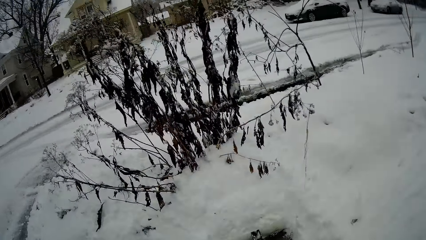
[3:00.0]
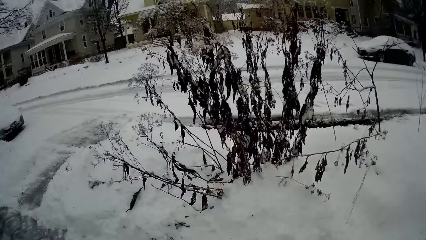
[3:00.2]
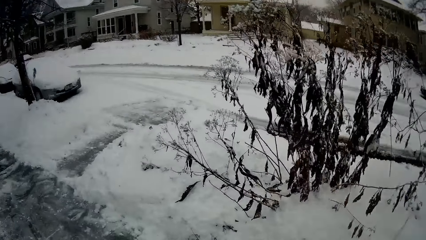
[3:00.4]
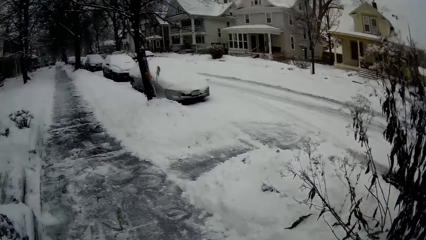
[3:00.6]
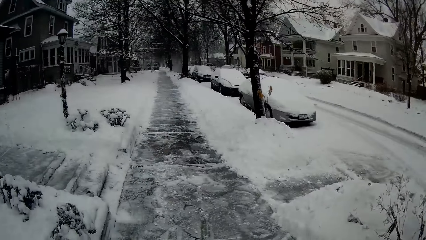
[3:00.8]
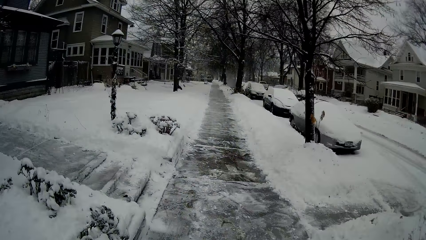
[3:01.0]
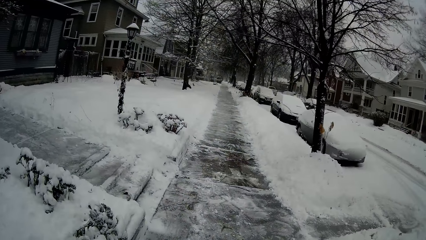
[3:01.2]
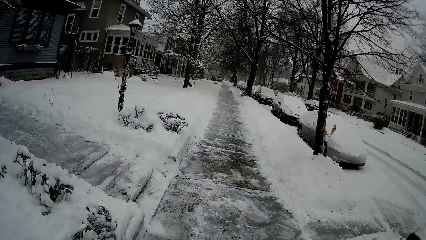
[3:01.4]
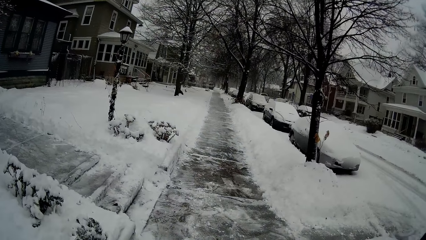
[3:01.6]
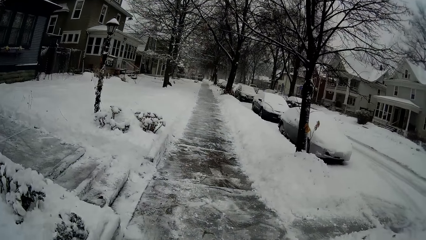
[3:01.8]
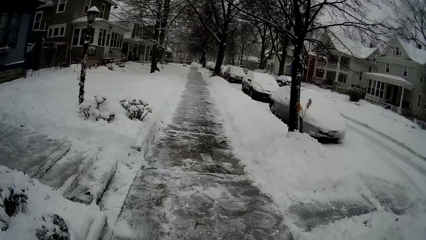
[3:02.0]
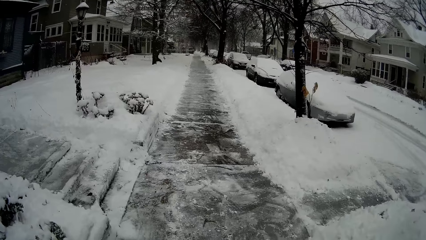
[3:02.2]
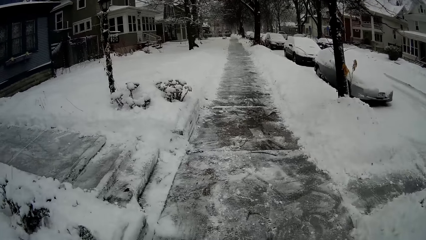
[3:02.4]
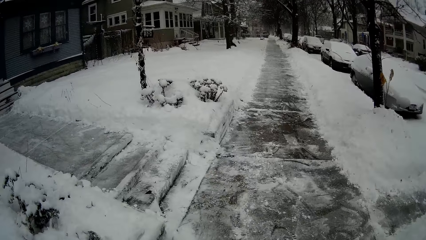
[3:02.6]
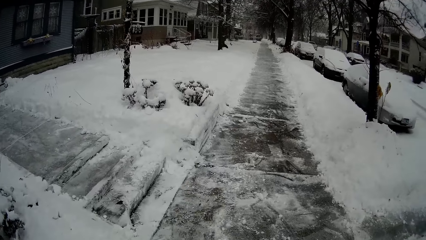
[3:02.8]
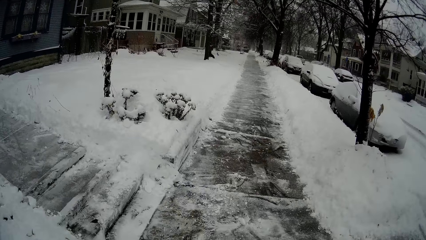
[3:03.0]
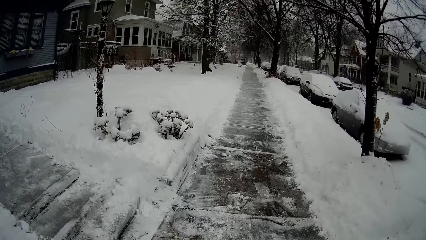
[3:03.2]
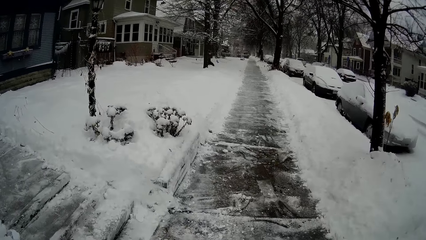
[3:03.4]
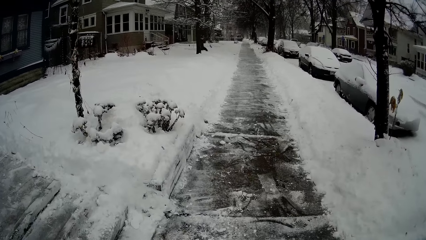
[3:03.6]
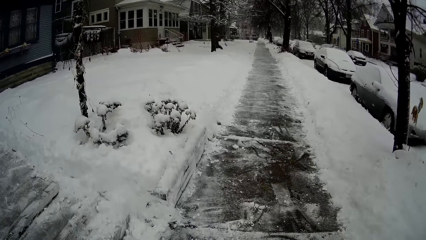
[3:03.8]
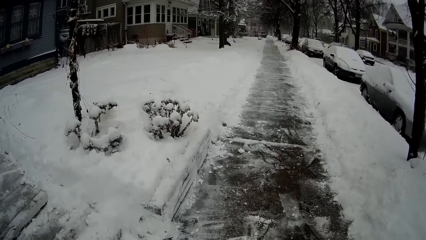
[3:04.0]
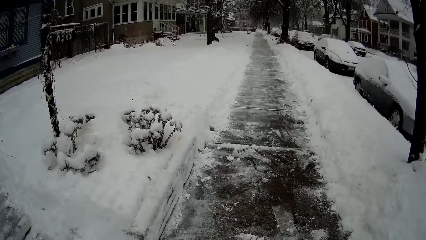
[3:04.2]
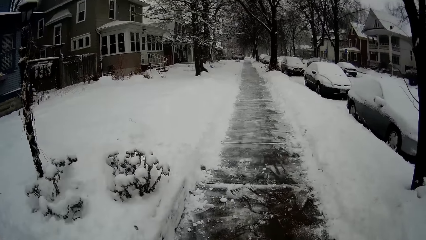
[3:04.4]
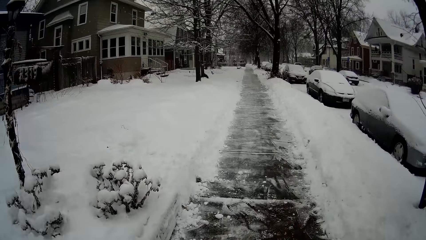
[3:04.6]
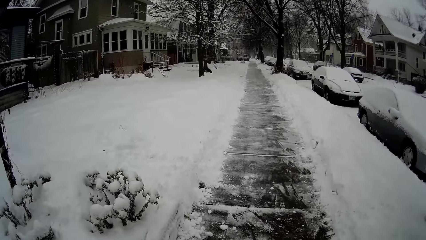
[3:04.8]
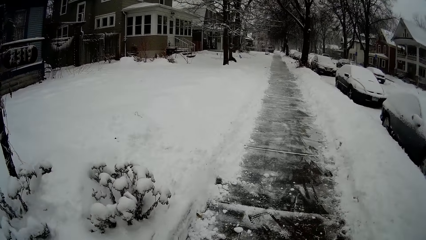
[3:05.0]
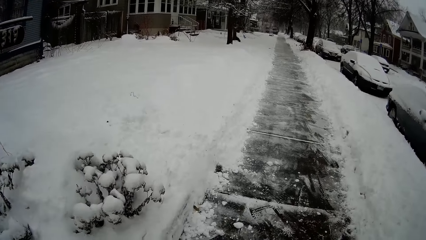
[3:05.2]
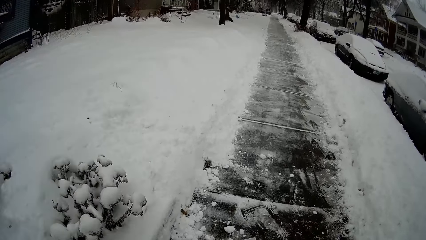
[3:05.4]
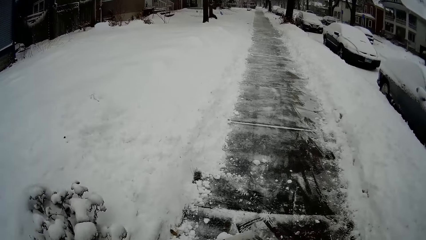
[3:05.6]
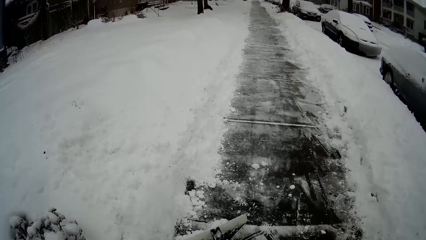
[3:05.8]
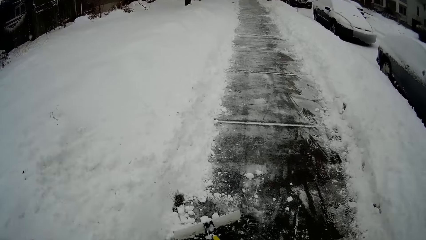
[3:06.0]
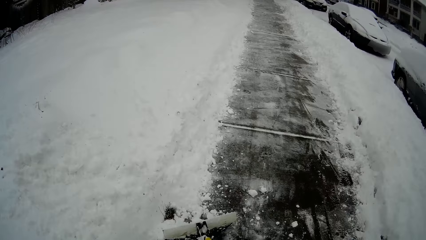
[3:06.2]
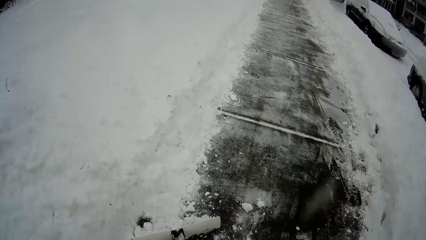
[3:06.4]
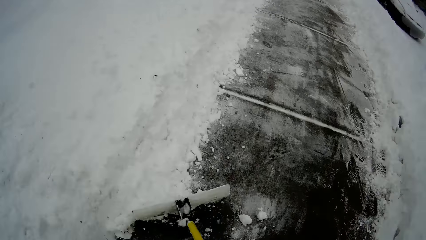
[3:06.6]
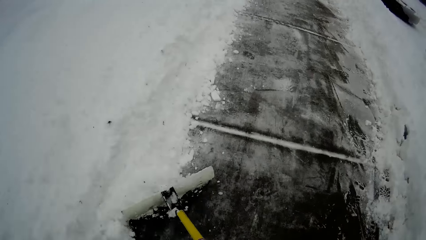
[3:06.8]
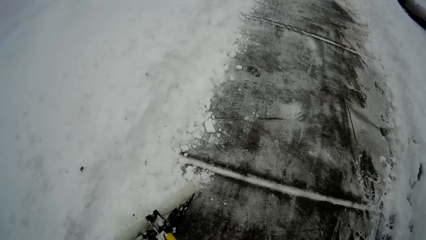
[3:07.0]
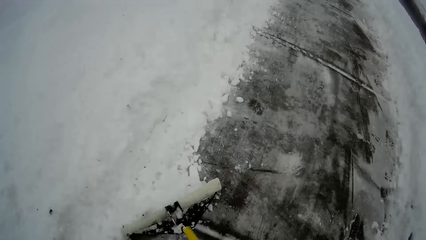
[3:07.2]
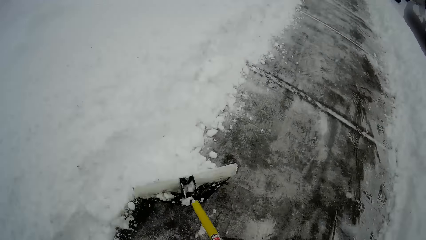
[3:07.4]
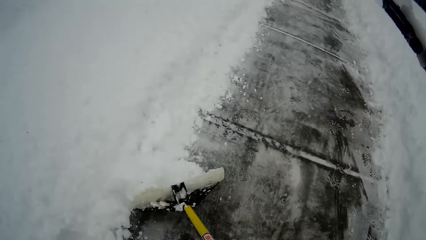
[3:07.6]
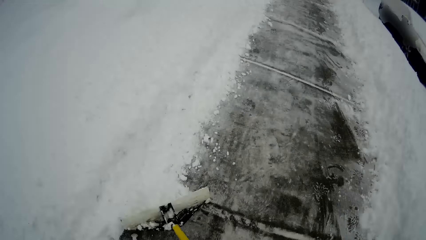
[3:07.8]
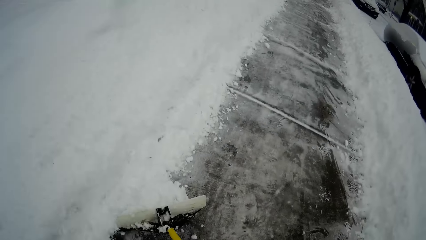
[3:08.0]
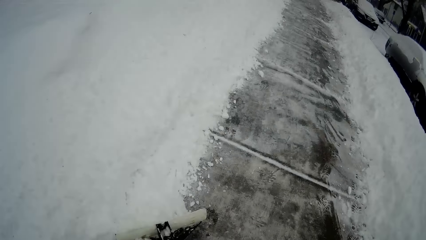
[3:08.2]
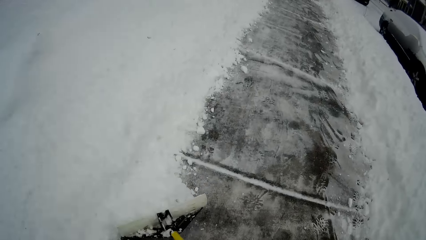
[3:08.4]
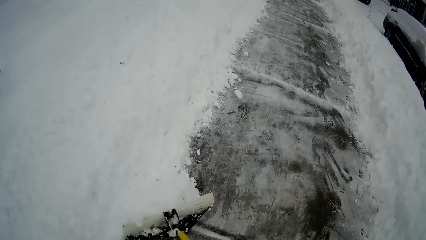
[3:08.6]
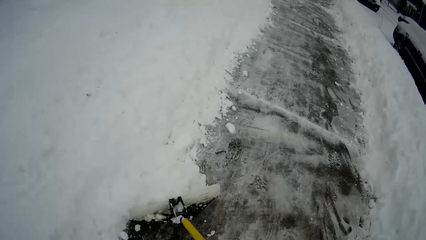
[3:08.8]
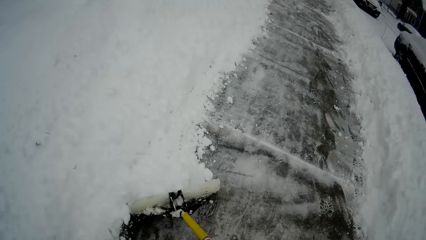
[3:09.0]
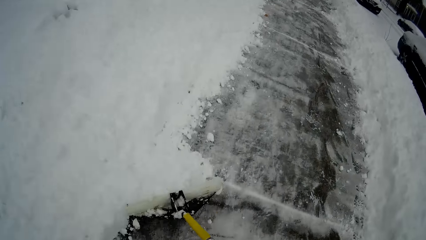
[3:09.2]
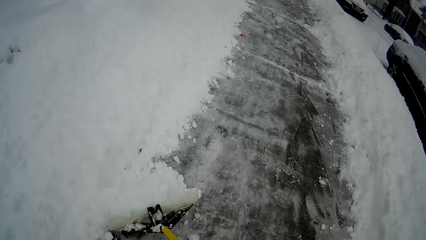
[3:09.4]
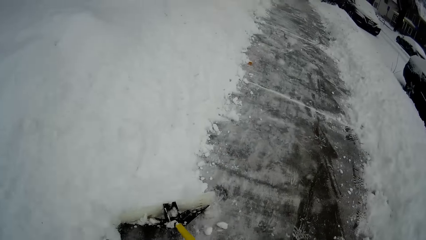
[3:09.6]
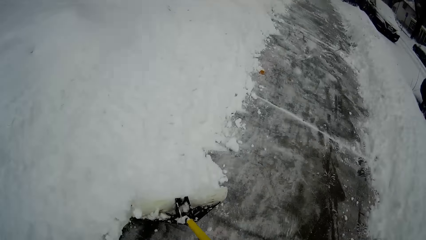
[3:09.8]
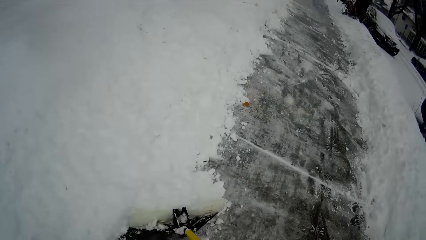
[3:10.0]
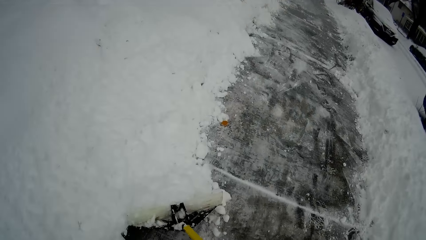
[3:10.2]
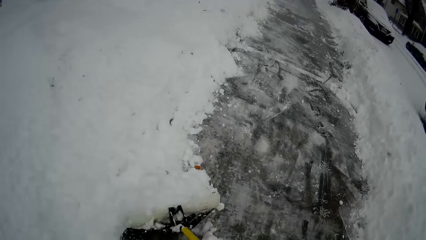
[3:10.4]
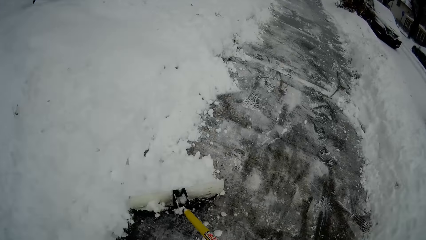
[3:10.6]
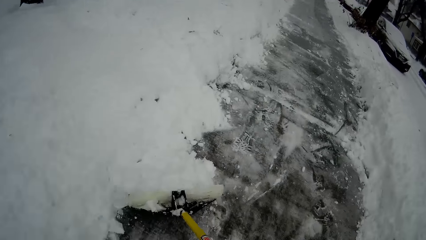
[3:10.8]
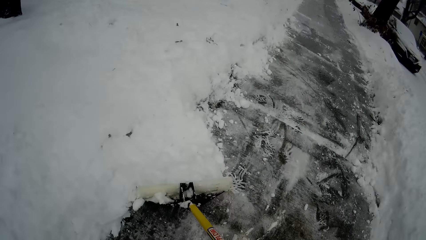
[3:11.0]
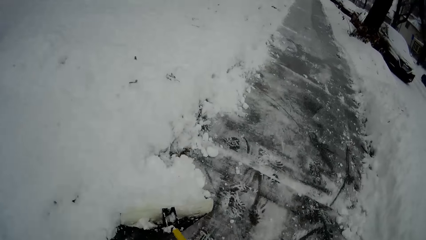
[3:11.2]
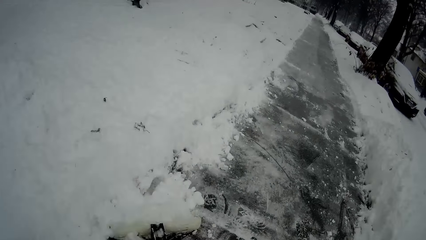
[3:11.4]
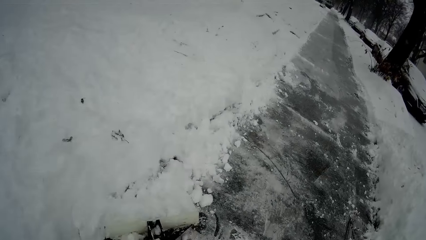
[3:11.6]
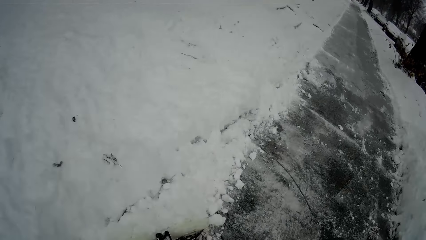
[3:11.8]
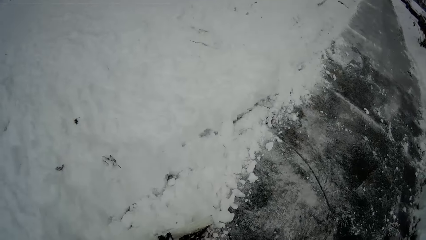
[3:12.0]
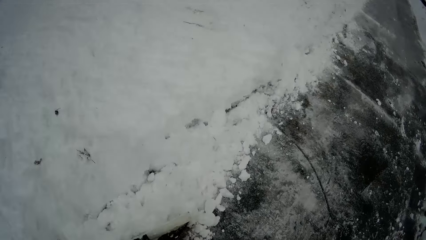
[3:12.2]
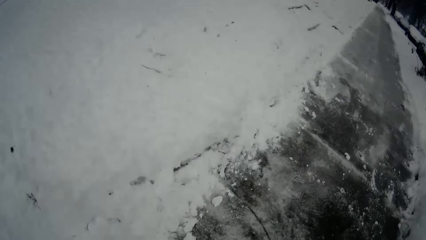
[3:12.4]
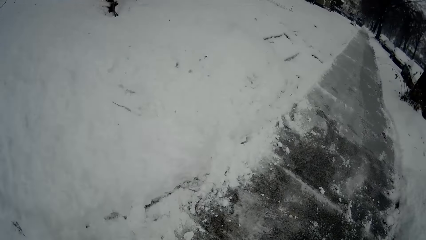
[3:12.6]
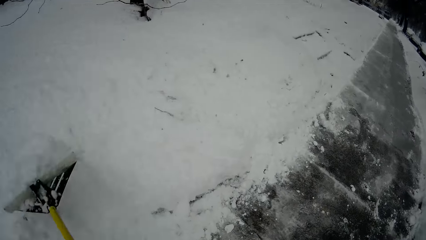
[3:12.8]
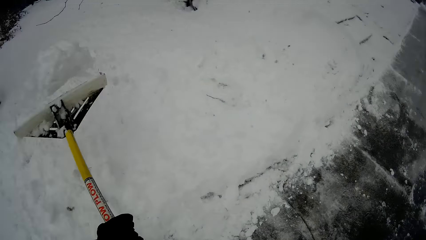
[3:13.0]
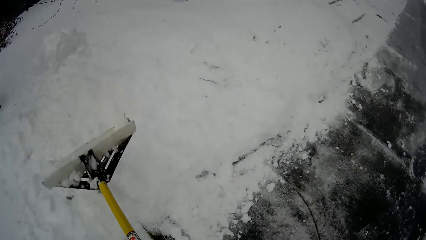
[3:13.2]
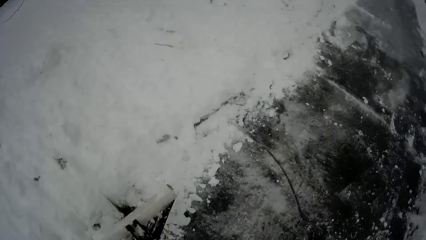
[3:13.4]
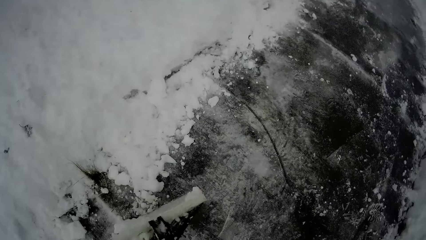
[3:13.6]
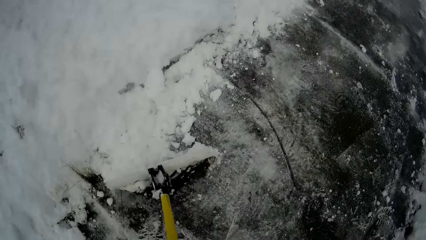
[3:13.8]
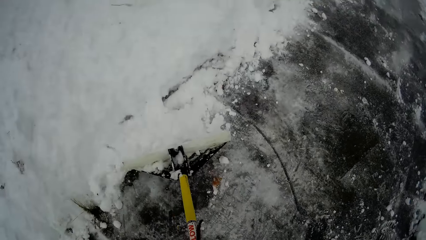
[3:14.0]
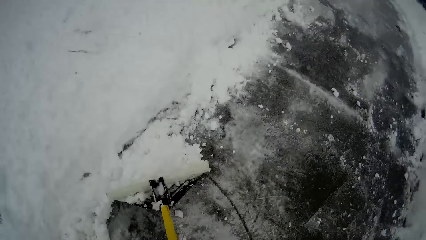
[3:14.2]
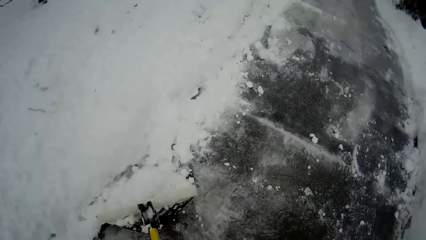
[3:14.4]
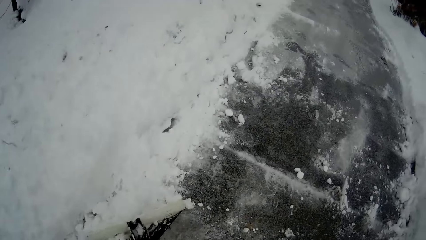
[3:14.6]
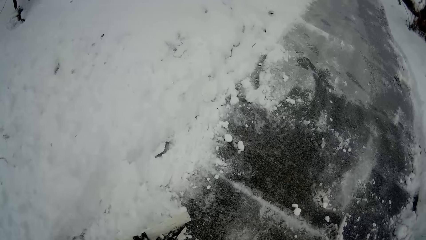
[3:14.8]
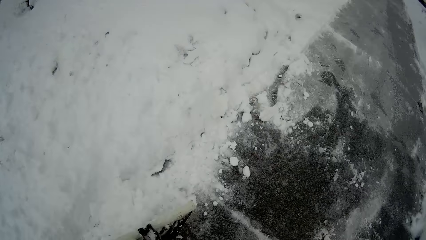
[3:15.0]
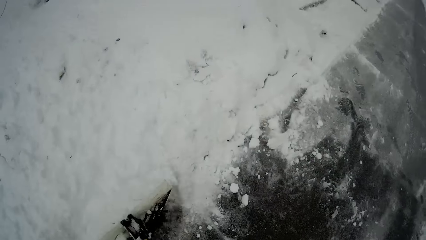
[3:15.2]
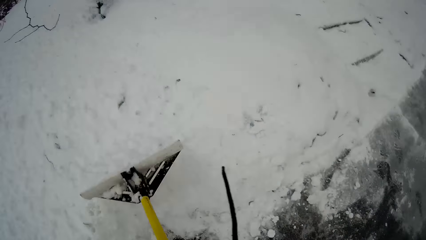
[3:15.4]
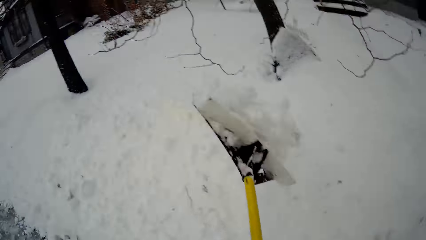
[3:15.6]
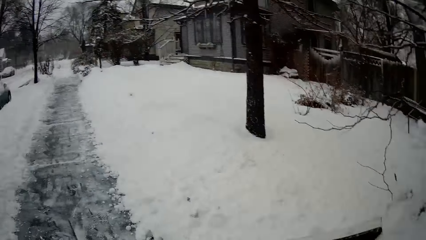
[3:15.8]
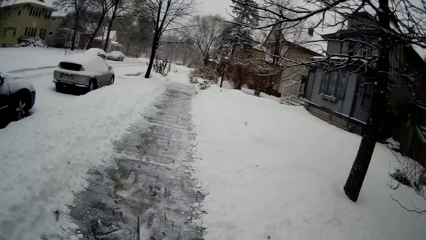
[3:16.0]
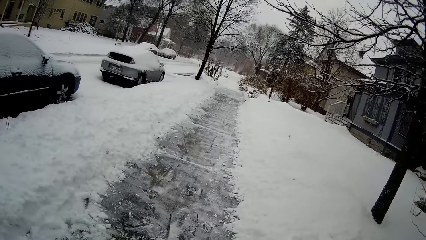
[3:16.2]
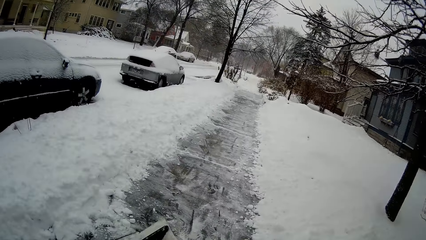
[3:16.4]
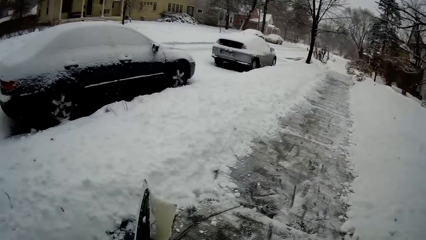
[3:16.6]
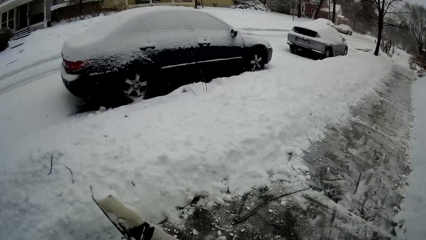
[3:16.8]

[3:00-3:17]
The camera wearer looks around the road. They push snow with a snow shovel. They collect snow with the snow shovel. They clear snow on the road with the snow pusher shovel. They throw snow with the snow shovel. They collect snow with the snow shovel. They throw snow with the snow shovel. They look around the road.
